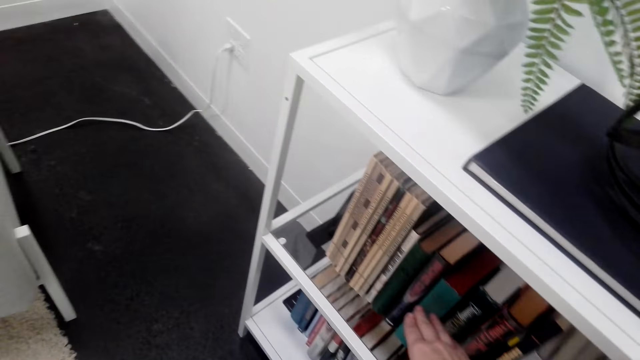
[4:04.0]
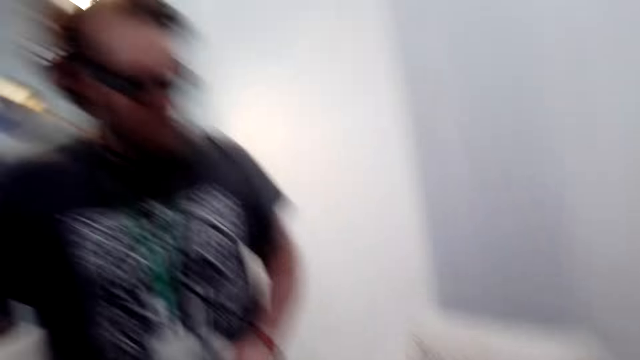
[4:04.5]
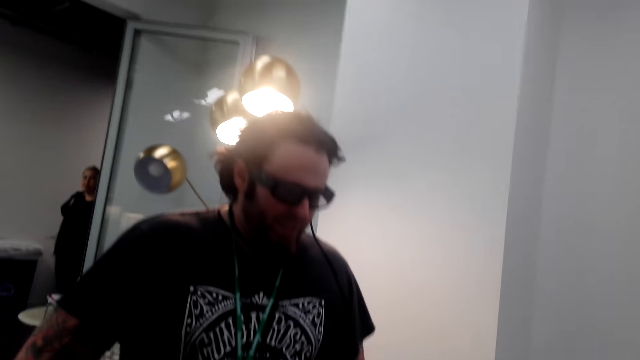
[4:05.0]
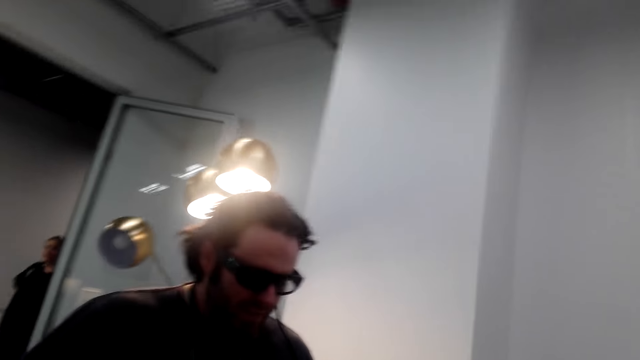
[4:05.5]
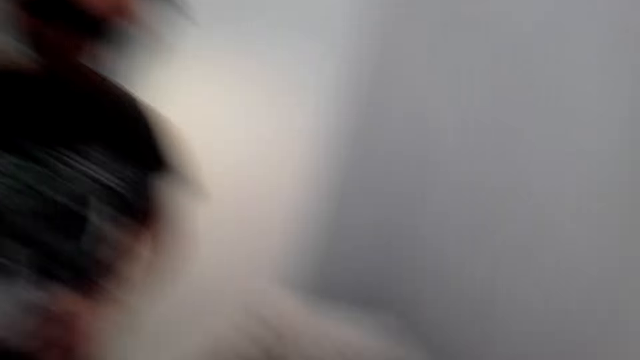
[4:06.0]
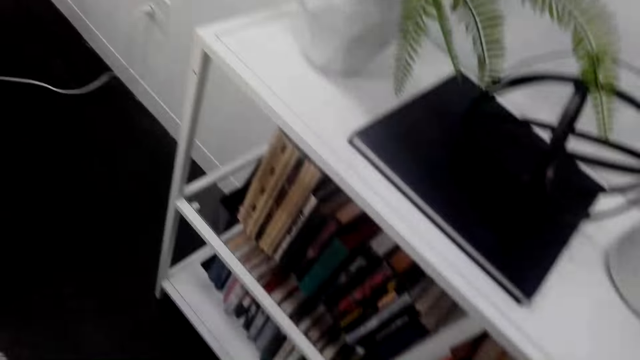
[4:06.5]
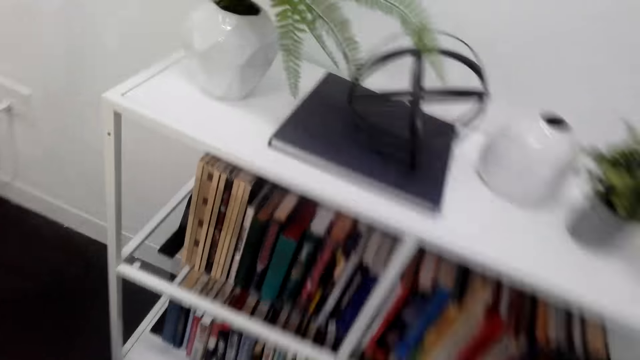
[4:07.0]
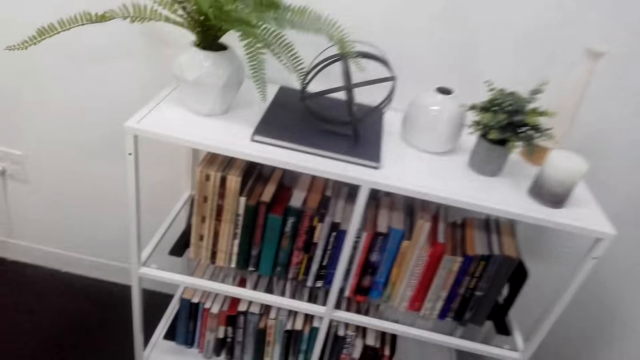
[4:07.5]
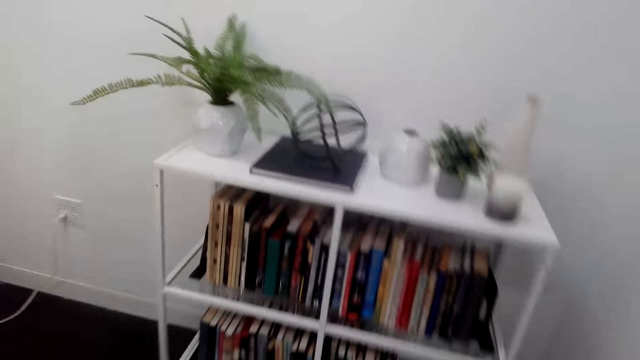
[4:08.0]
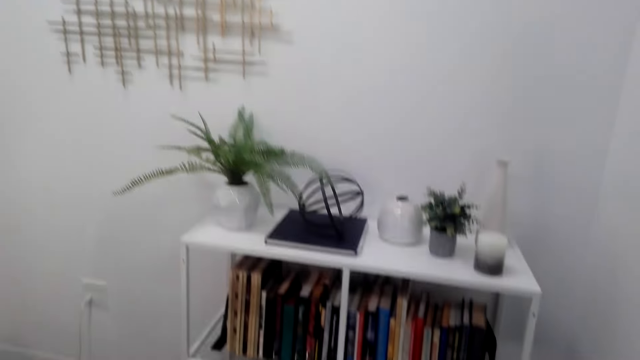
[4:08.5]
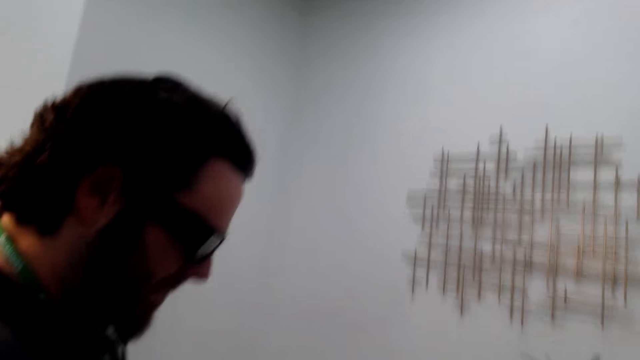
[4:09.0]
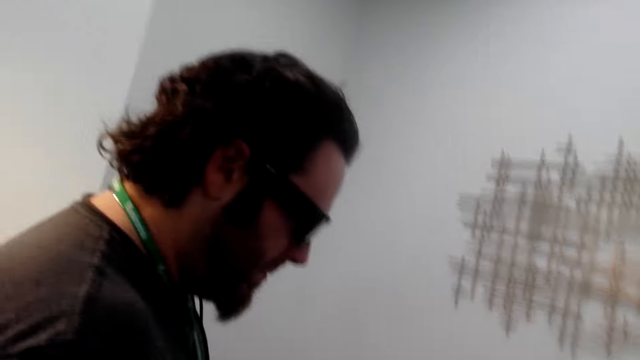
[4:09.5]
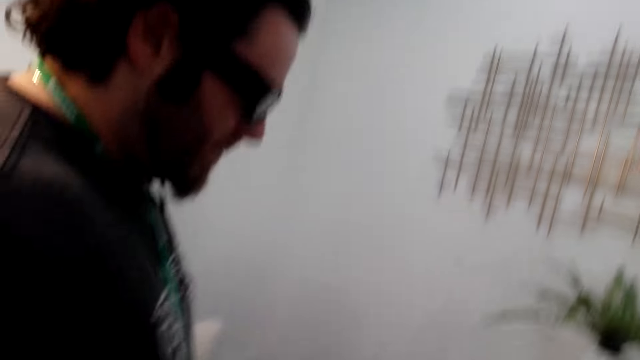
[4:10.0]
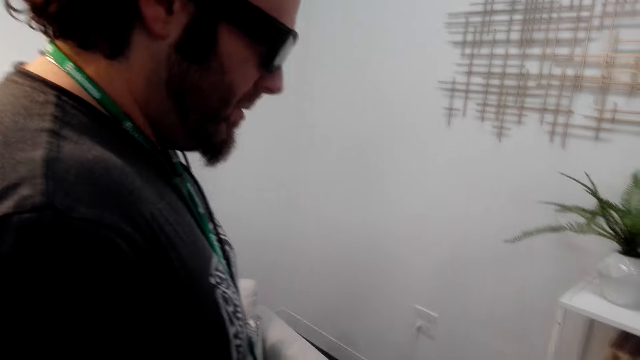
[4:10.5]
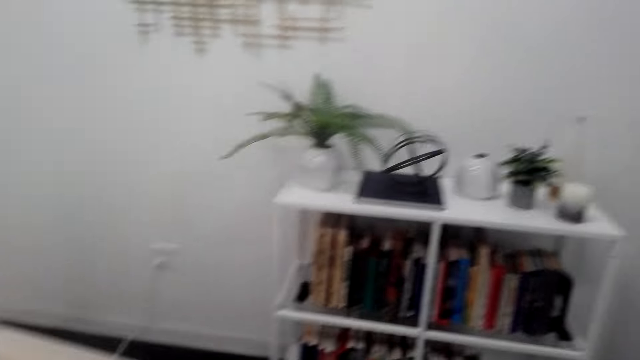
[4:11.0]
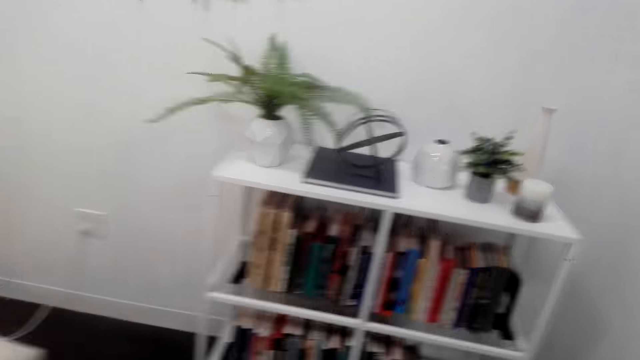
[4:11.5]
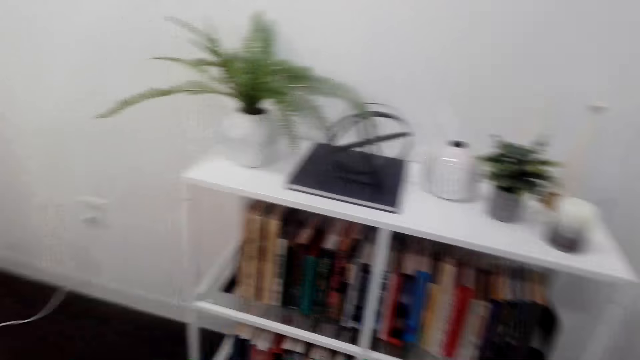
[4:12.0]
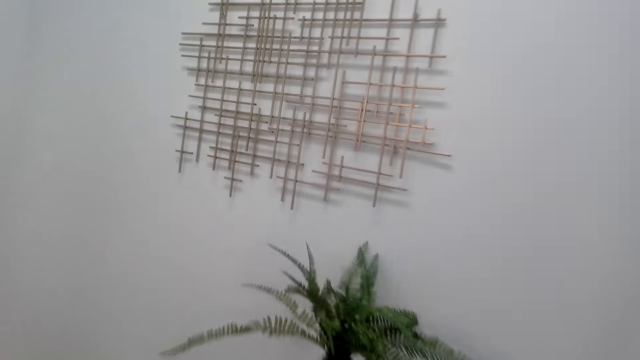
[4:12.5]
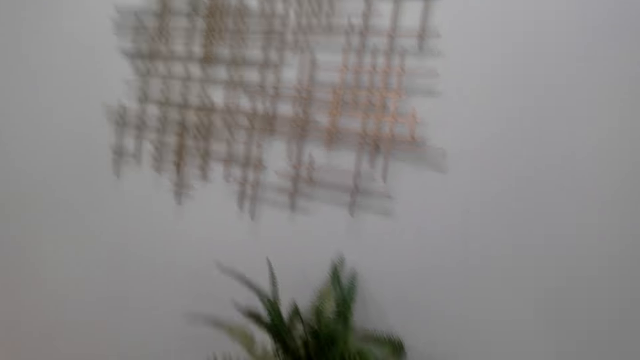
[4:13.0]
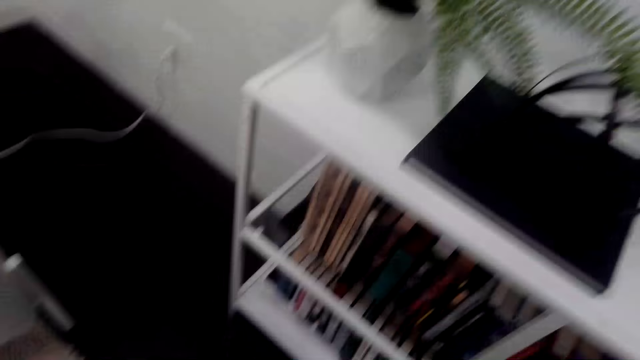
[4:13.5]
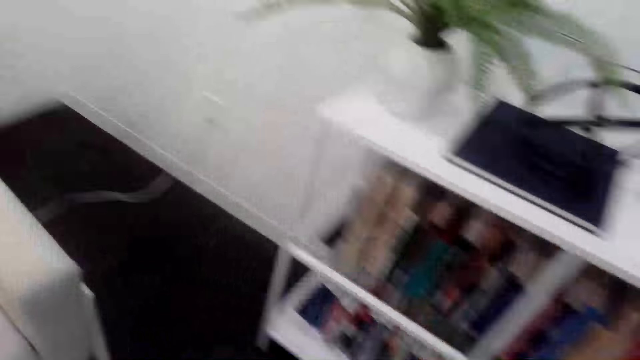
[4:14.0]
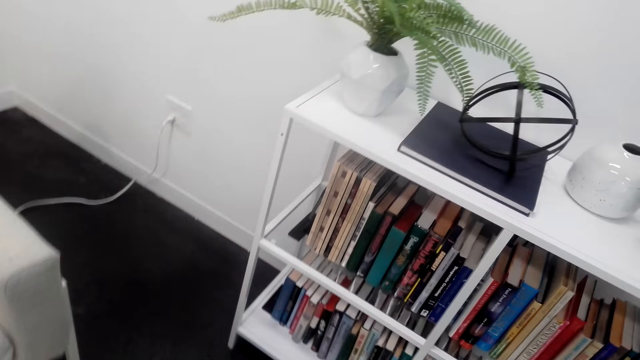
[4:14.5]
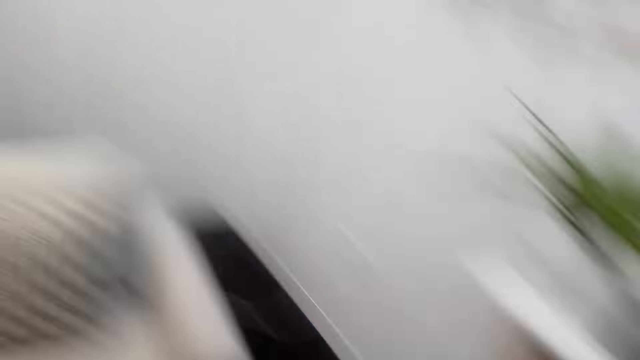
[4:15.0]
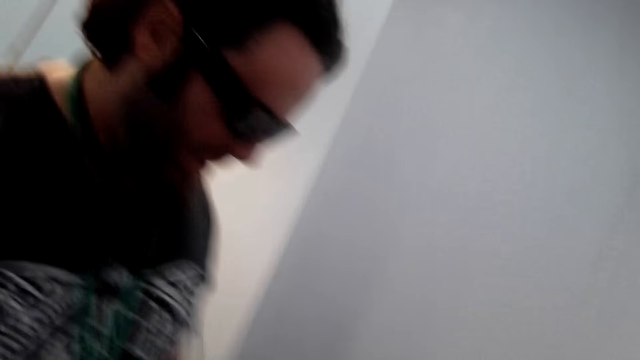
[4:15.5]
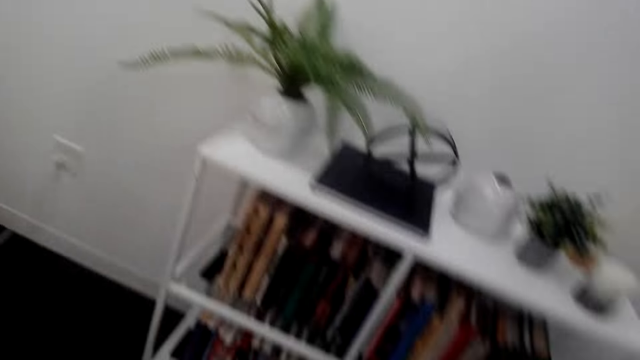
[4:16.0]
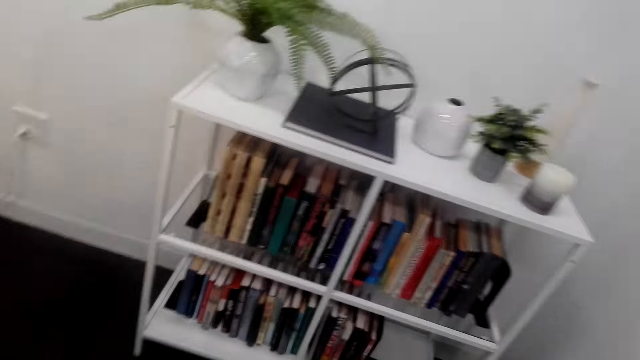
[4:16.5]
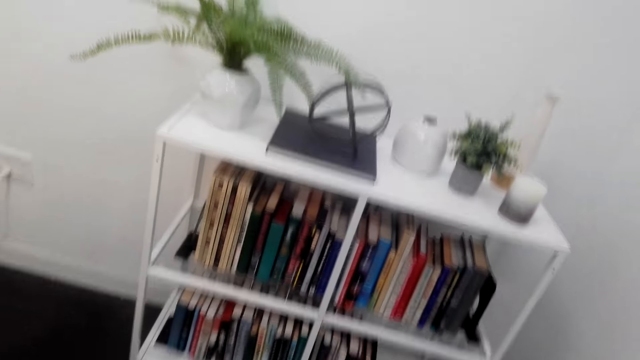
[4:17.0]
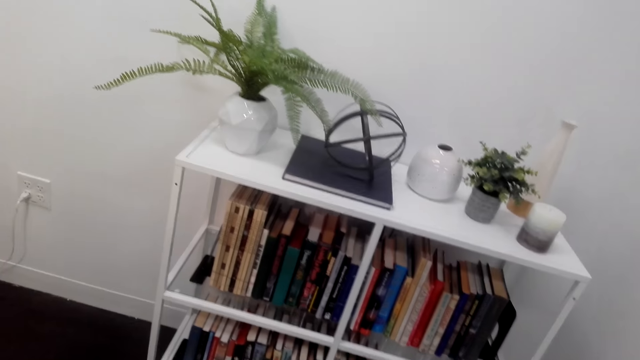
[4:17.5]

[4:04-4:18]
The camera wearer looks around. A man stands in the room. A lady stands in the room. A person stares around. The camera wearer looks around. The man stands in the room. The person moves around. The camera wearer walks around the room. The man stands in the room.

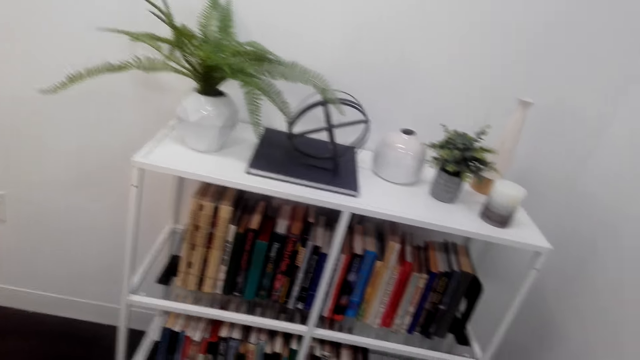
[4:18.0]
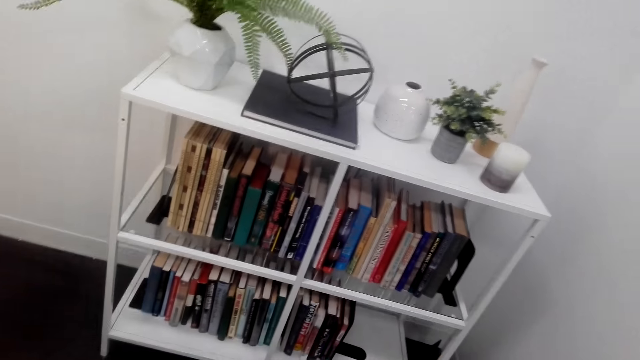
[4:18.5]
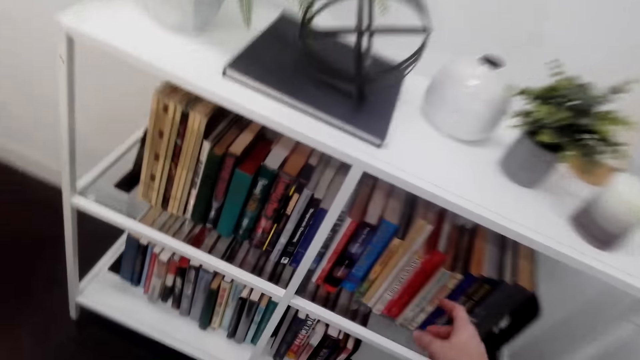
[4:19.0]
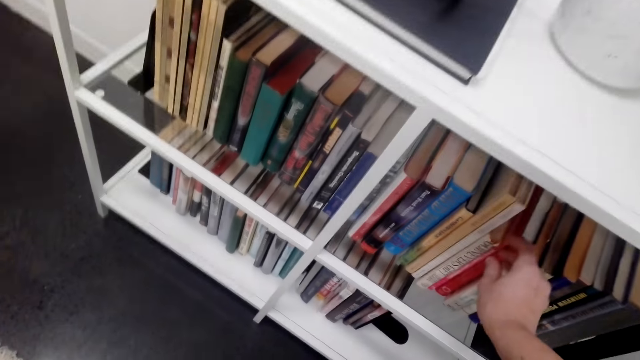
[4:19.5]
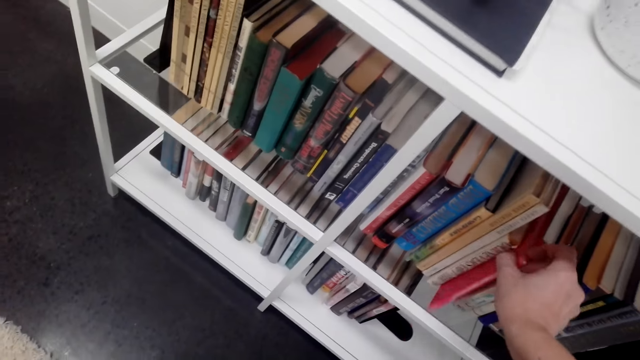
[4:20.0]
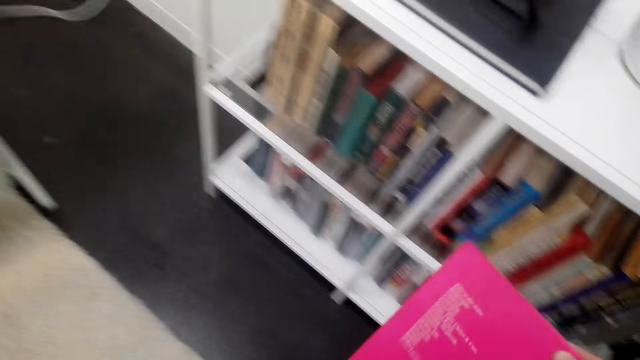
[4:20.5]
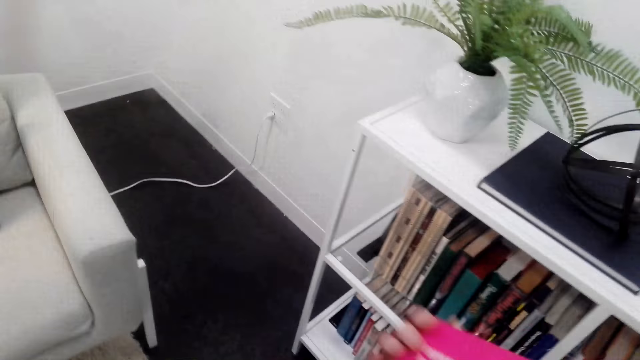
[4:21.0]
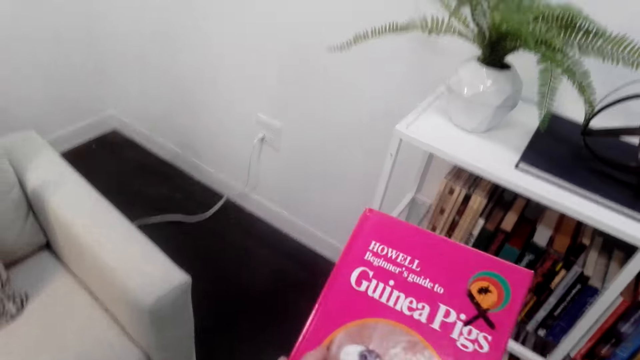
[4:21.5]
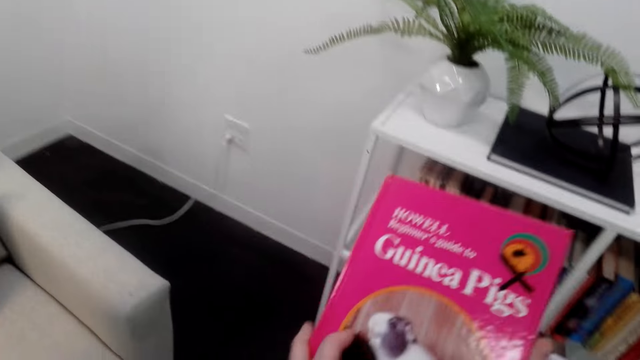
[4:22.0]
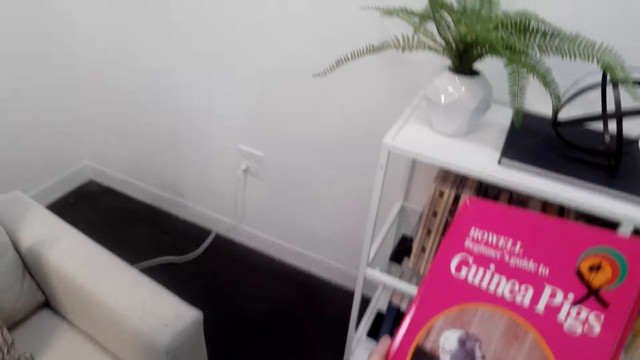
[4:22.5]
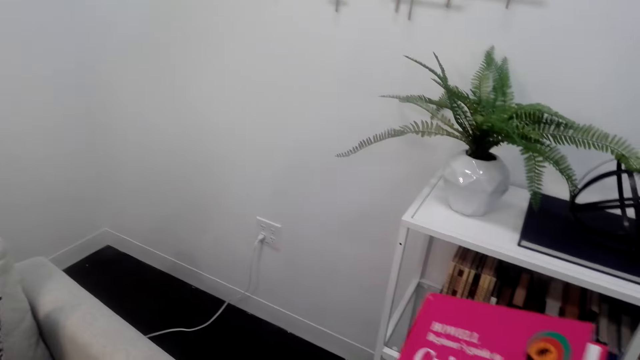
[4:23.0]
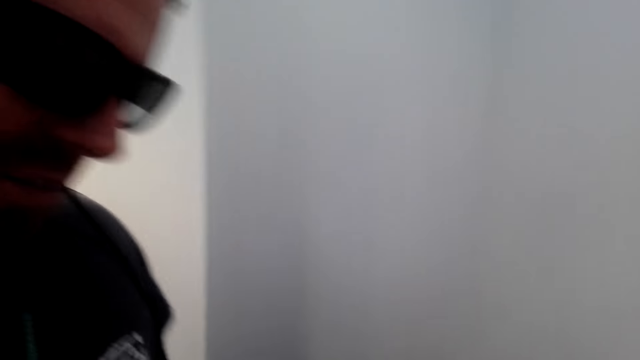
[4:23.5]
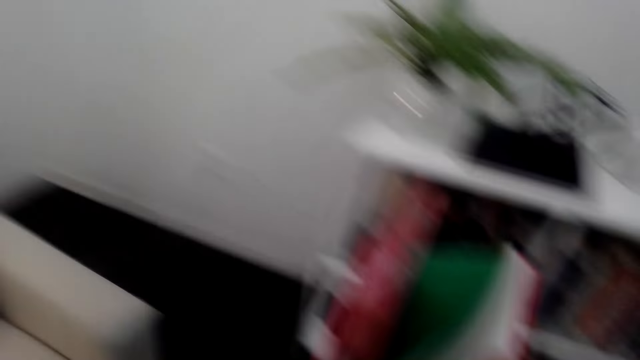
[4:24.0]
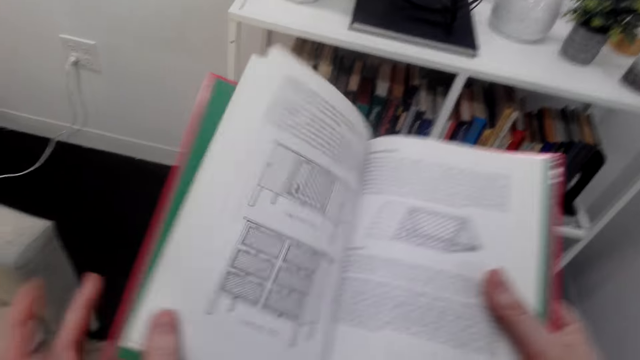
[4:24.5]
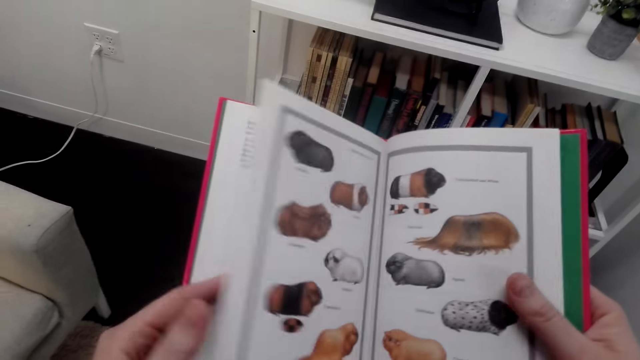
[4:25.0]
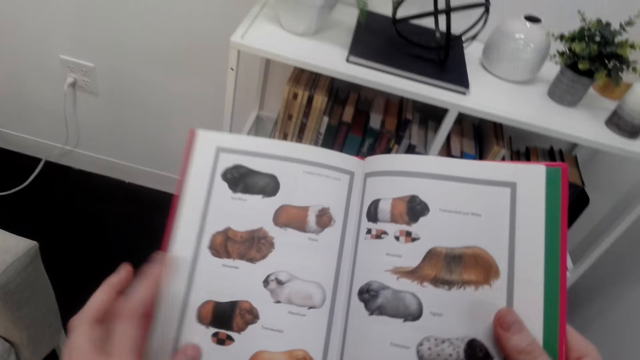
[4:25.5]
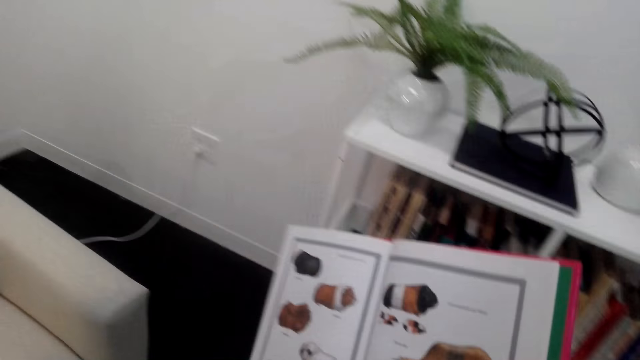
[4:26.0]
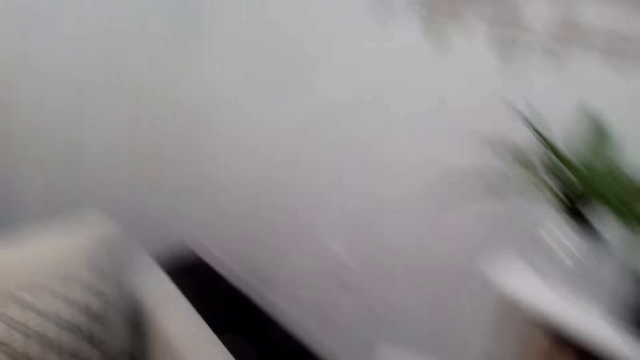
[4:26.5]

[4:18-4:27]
The camera wearer holds books on the shelf and picks up a book from the shelf. They stare at the book. They look around. A man stands in the room. The camera wearer stares at the book and opens the pages of the book.
